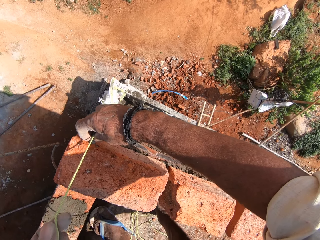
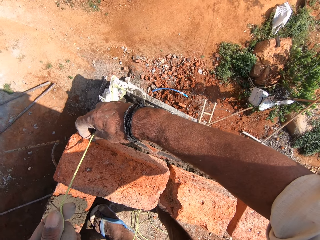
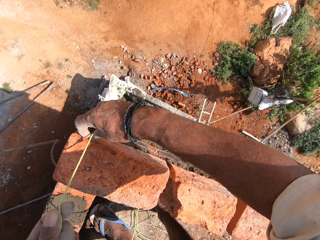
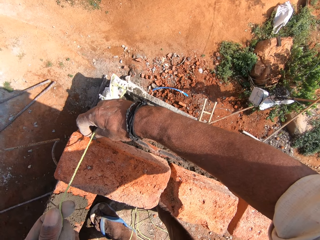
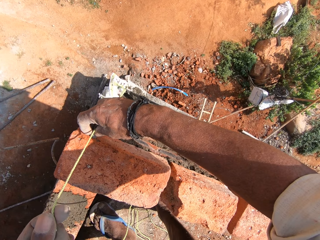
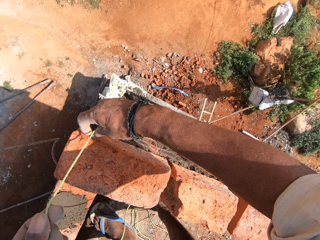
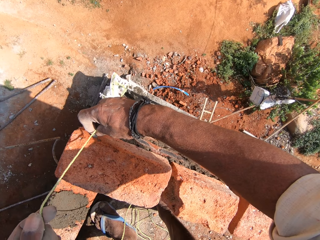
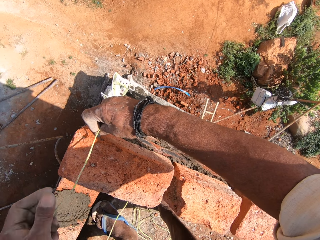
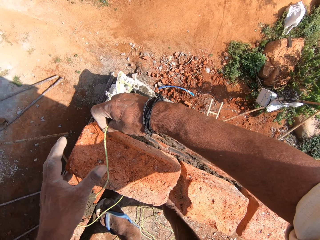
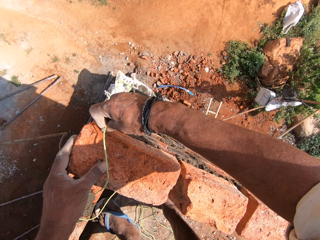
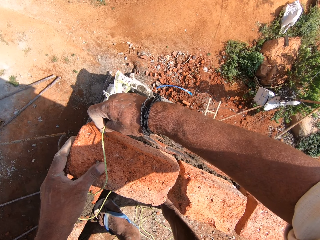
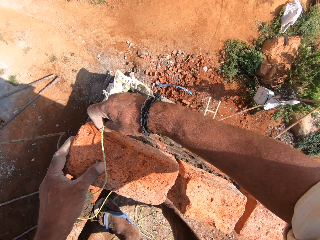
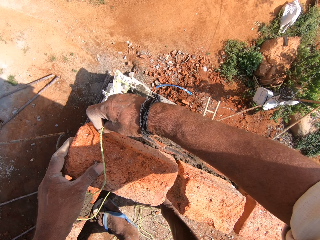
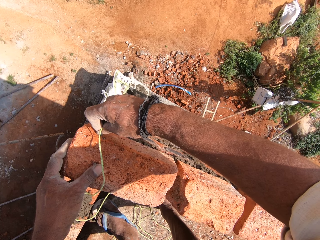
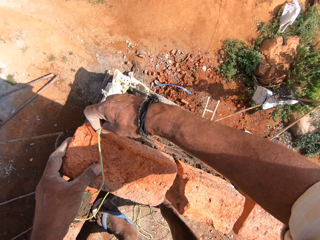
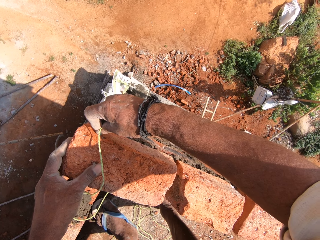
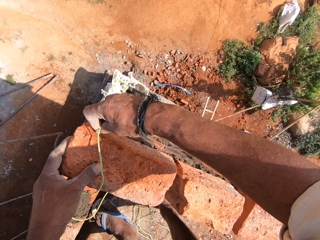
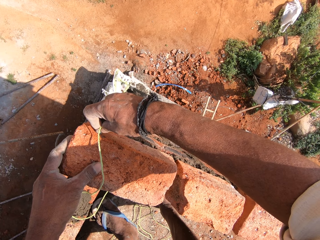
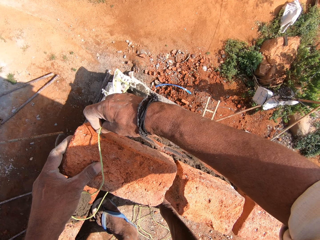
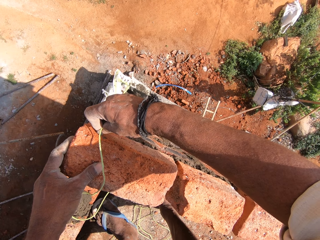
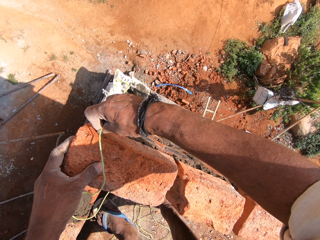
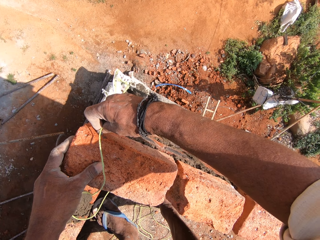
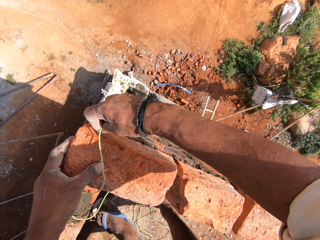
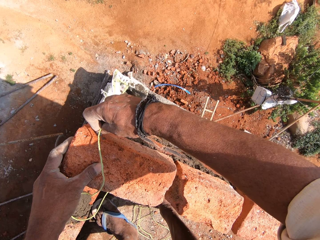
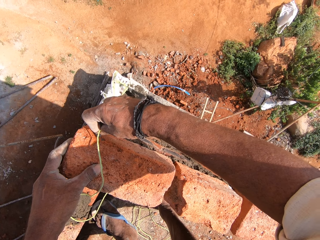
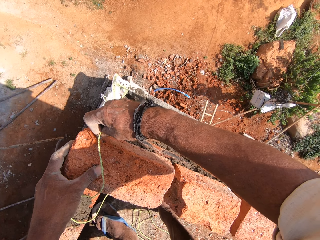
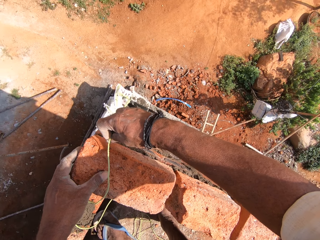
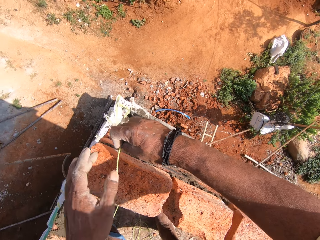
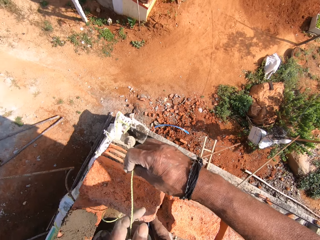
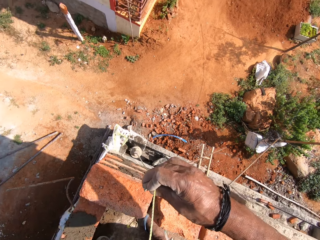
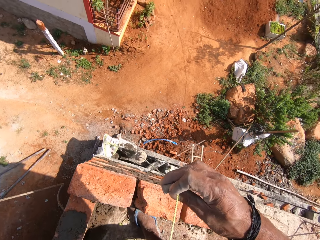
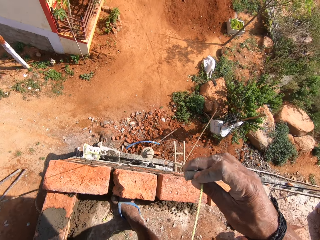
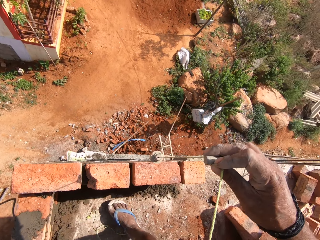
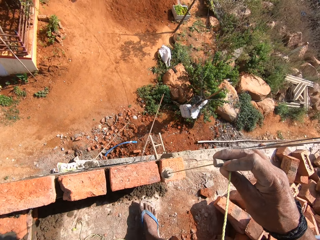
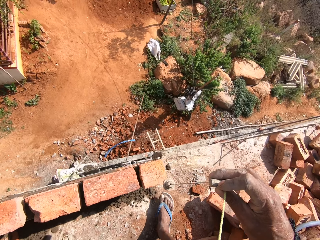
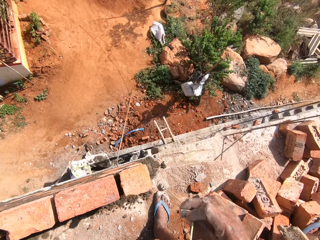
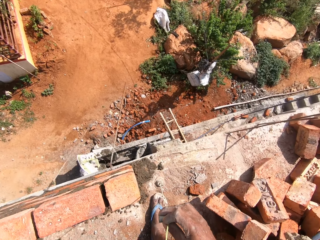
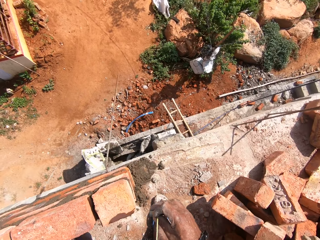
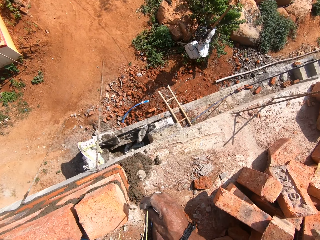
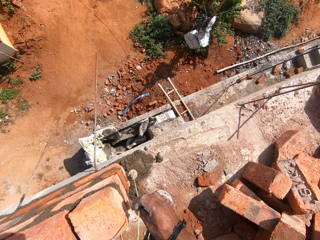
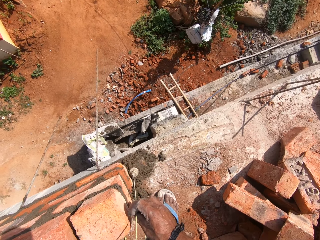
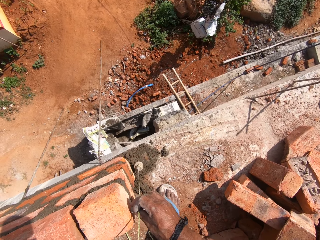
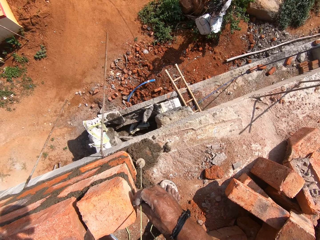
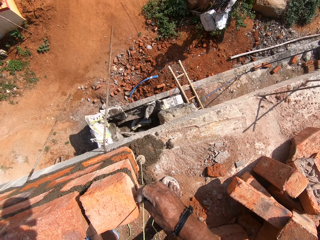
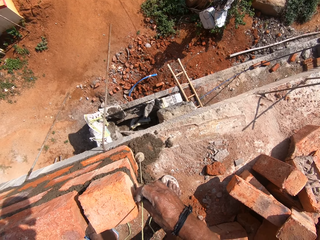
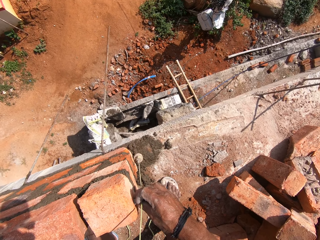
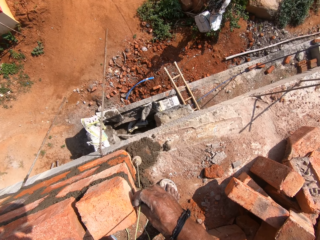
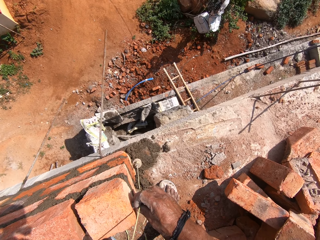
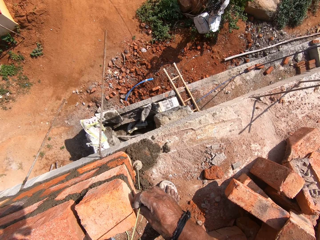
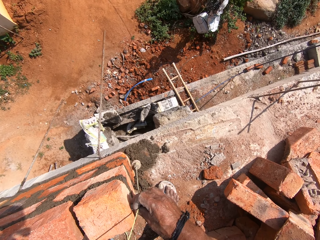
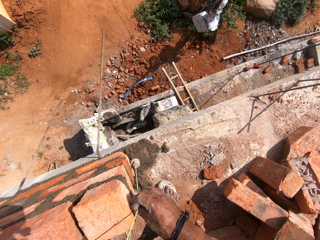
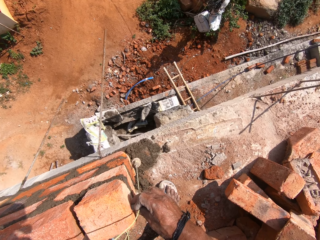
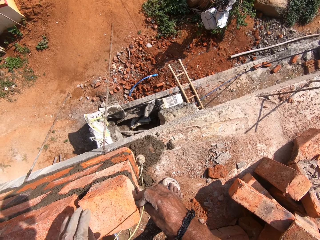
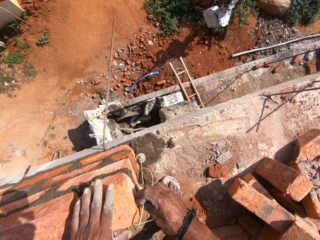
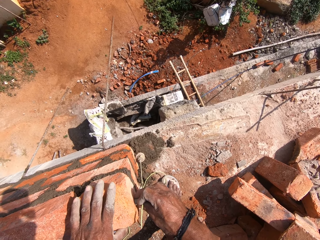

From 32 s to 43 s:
The camera wearer holds the plumb bob with the right hand. They lift the plumb bob with the right hand. They align the wall with the plumb bob.

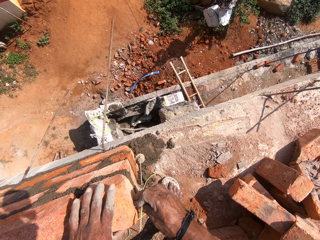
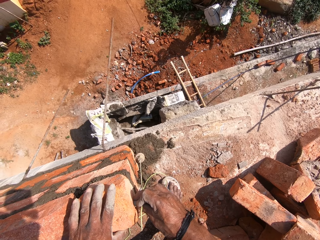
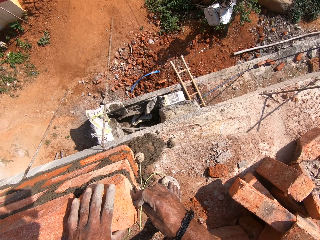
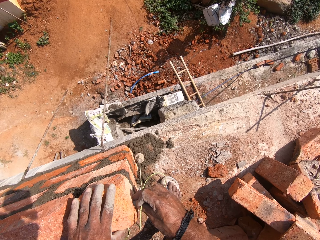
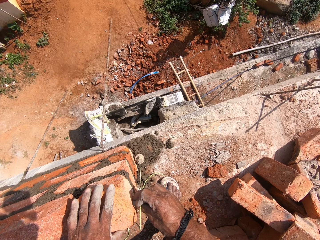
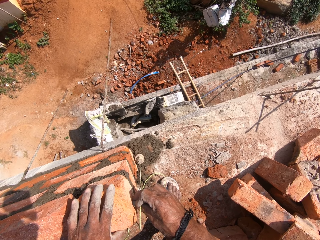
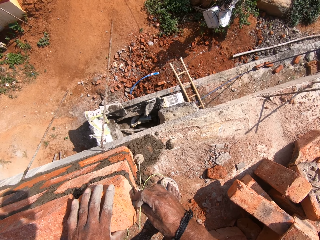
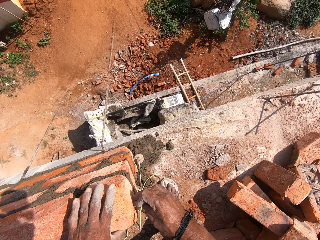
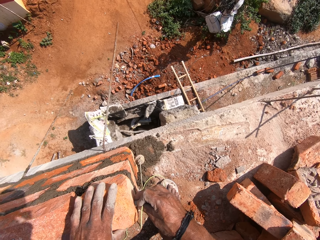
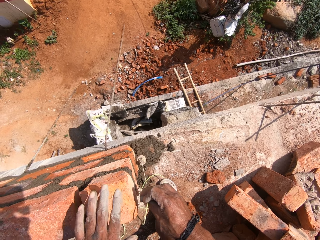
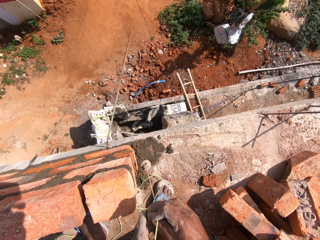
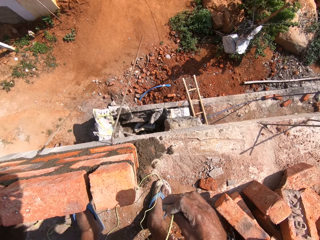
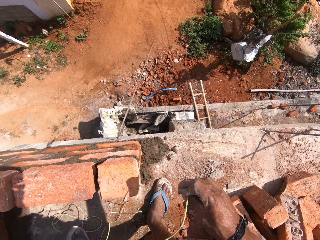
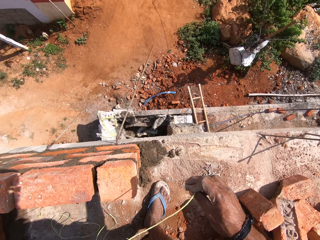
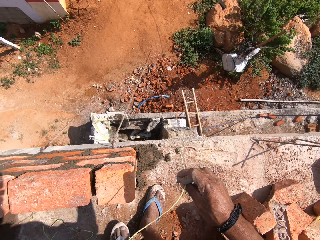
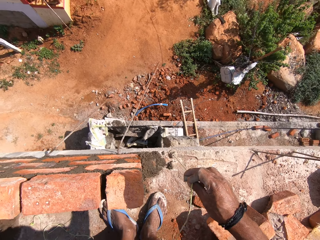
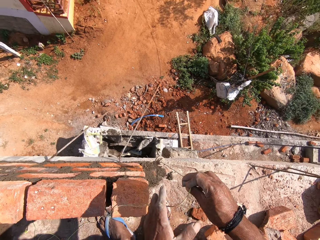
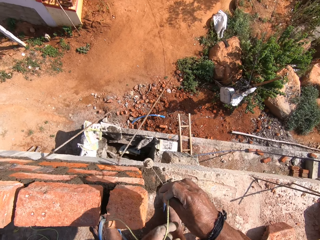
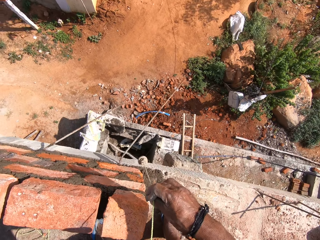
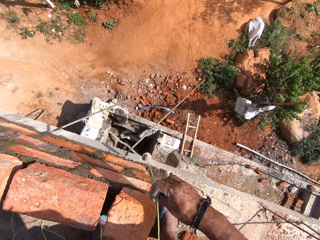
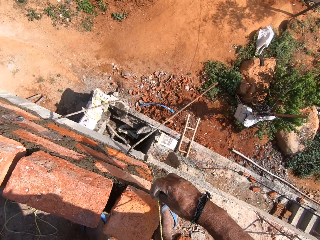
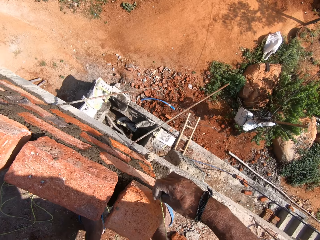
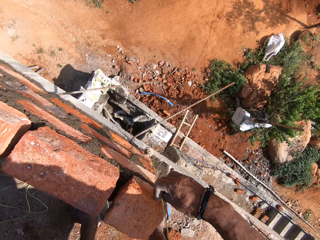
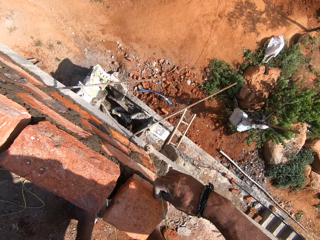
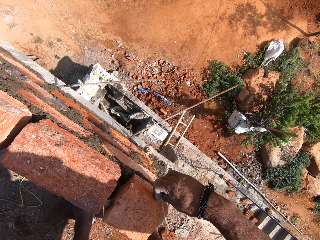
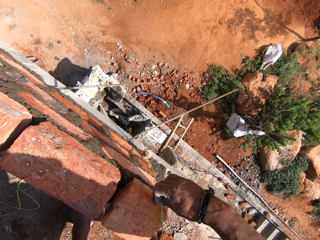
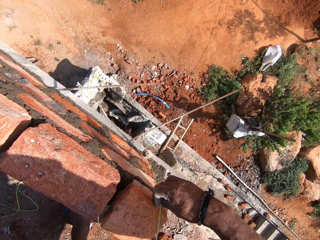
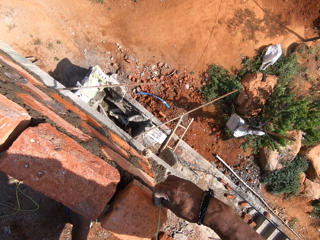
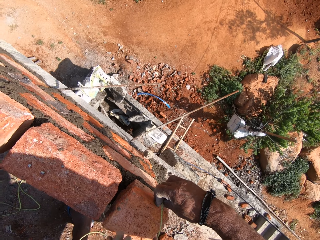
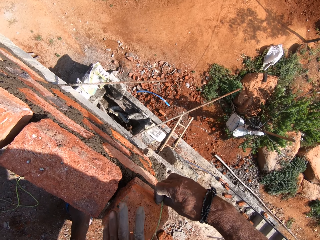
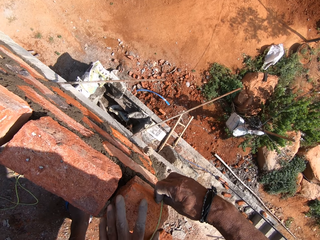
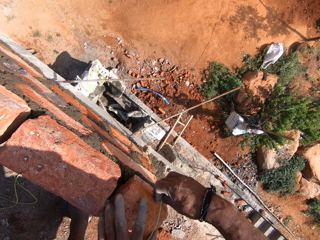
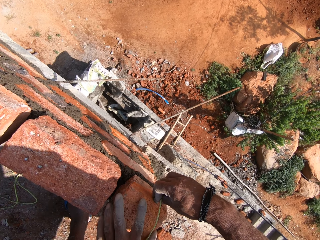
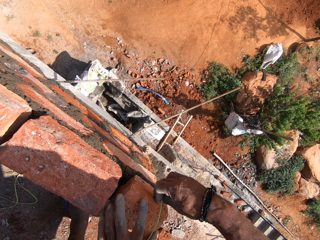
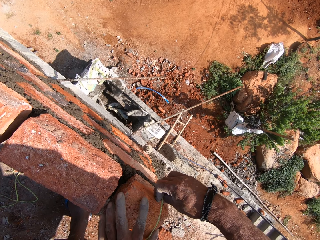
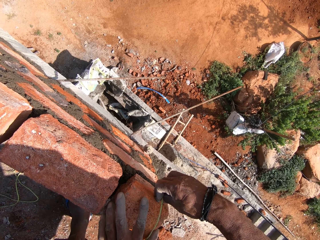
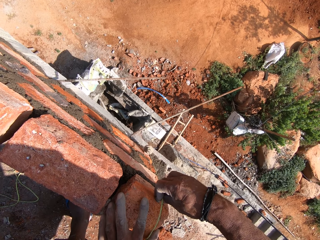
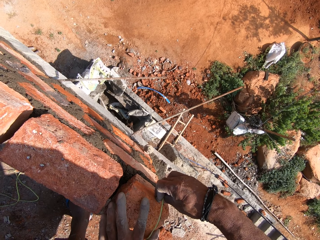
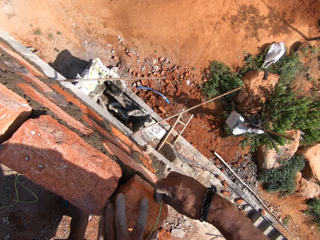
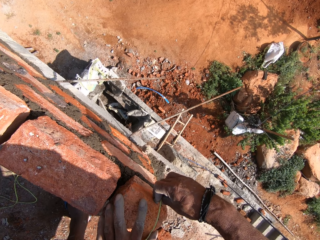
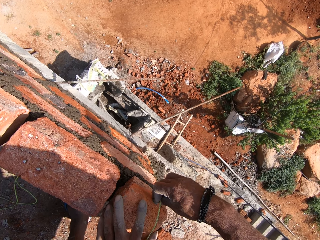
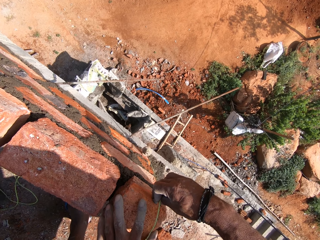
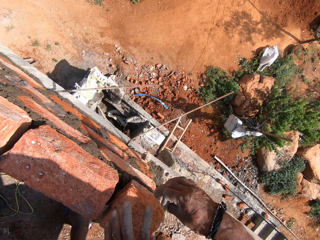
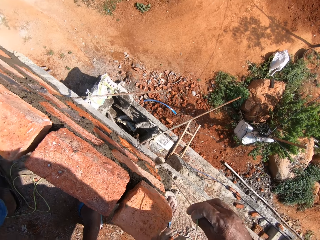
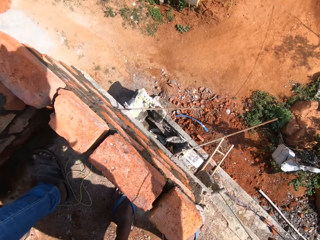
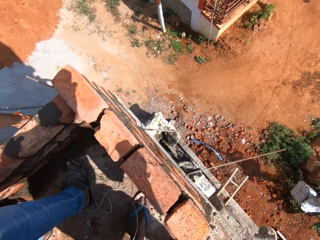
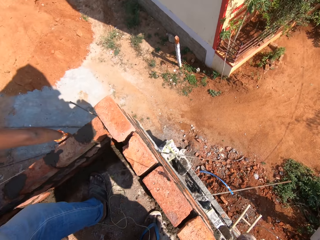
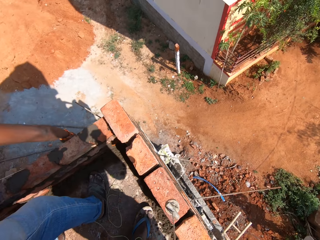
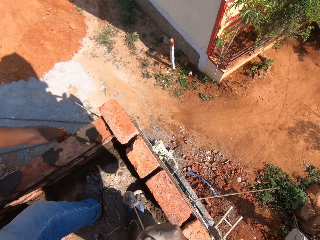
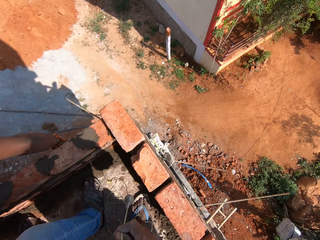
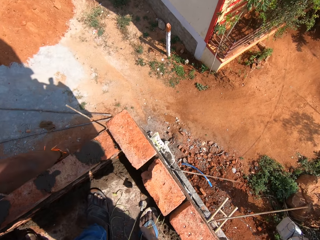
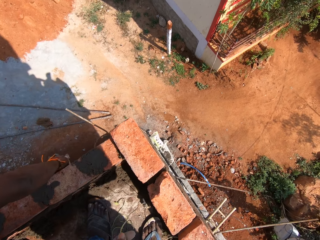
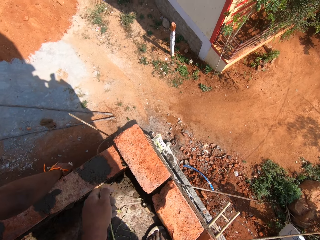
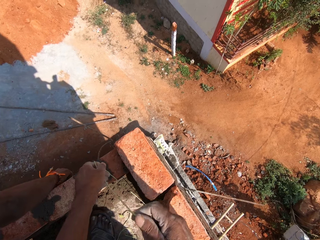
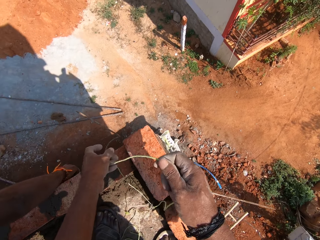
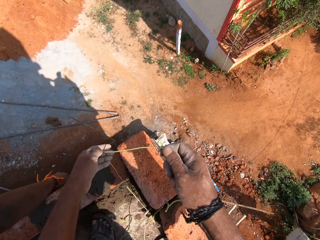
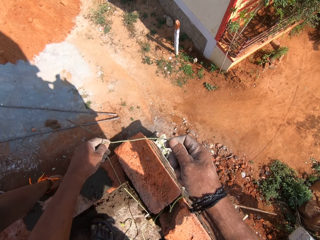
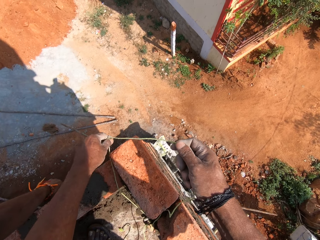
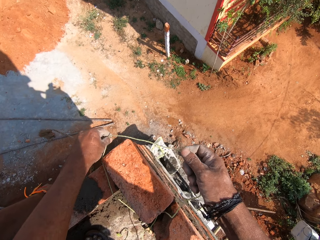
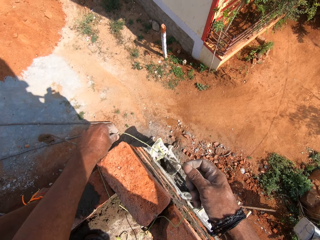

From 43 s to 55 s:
The camera wearer pushes the concrete block with the left hand. They hold the plumb bob with the right hand. They align the wall with the plumb bob. They push the concrete block with the left hand.
